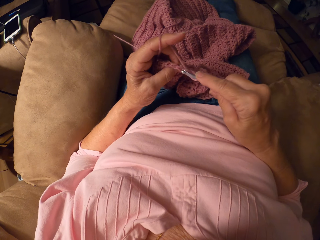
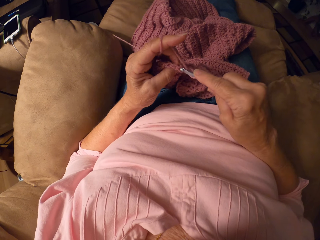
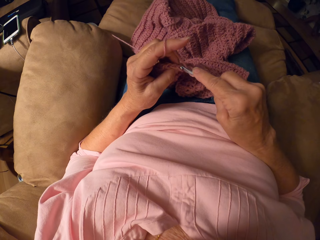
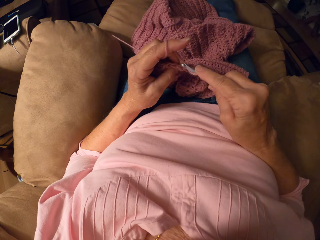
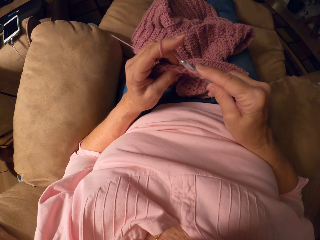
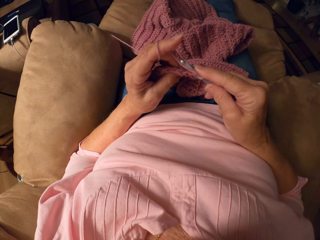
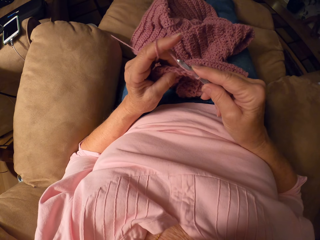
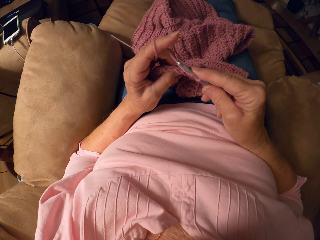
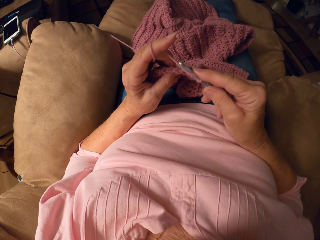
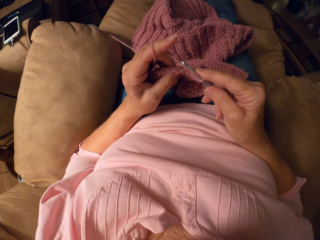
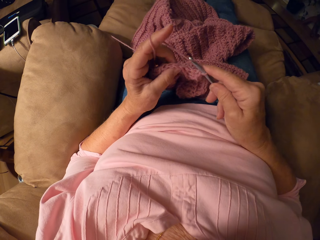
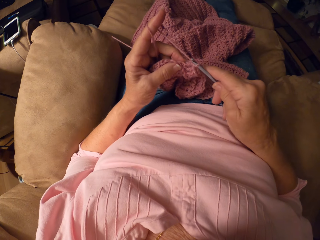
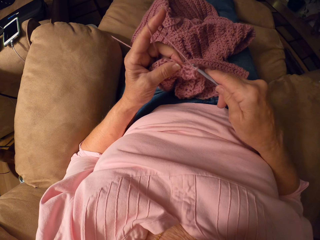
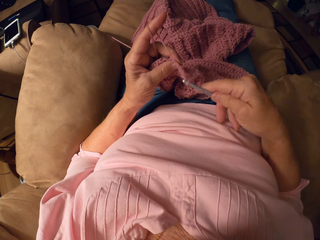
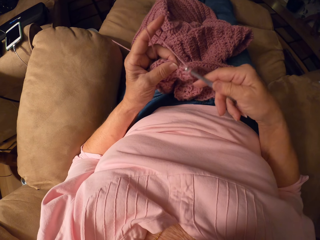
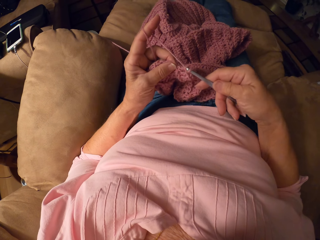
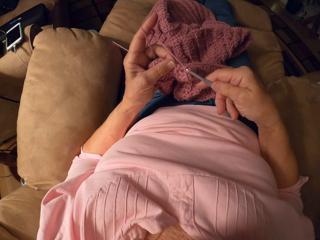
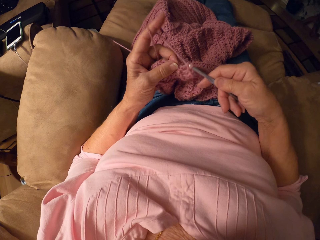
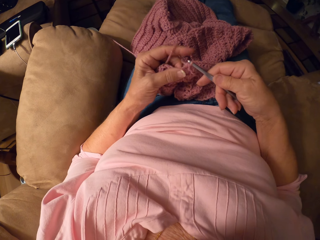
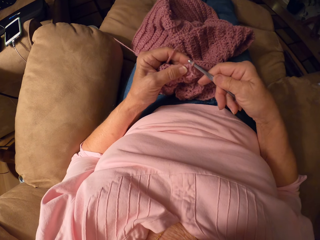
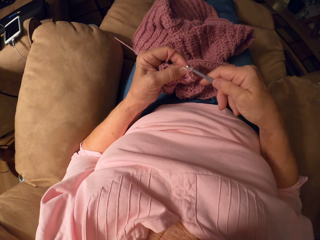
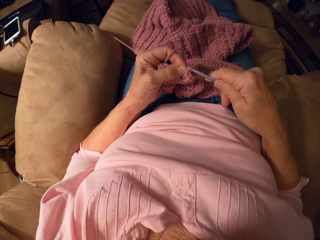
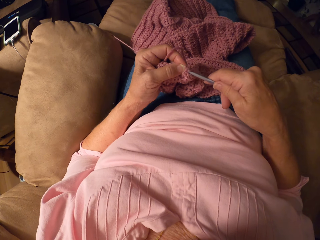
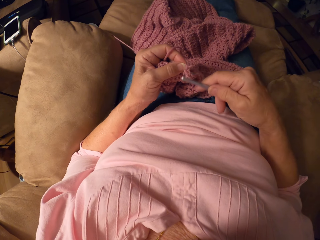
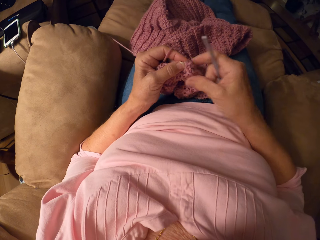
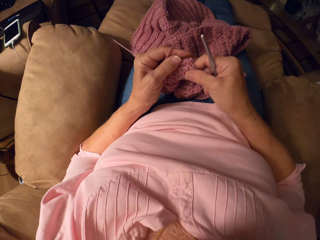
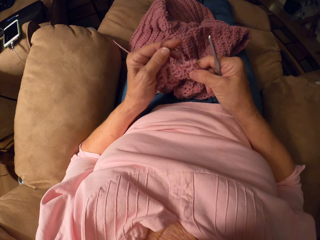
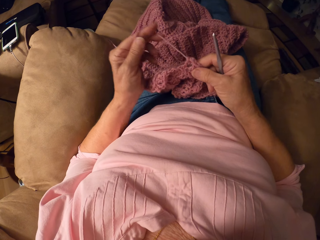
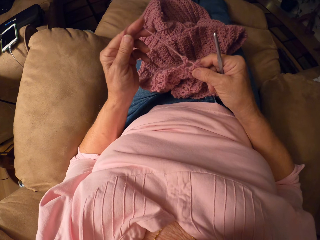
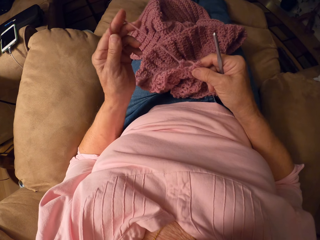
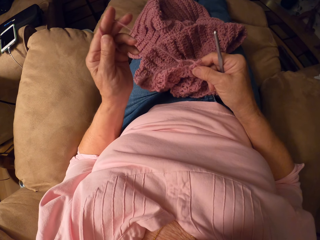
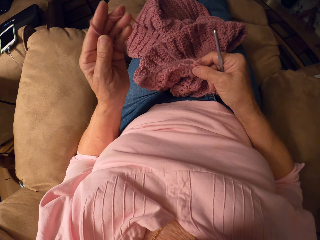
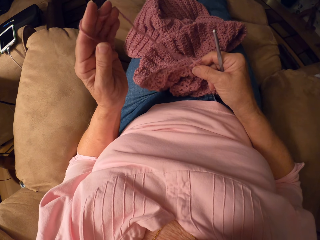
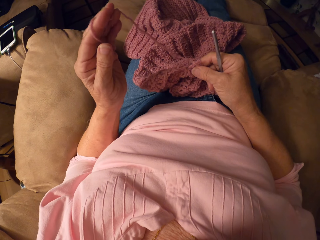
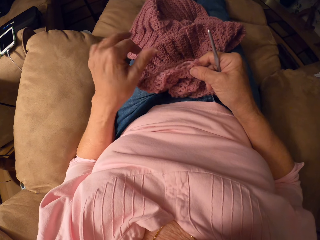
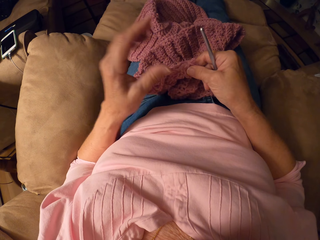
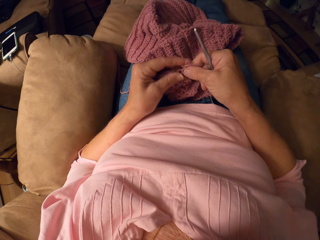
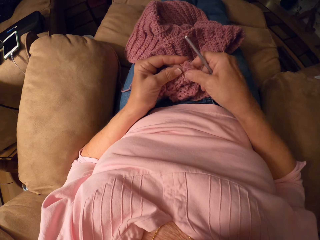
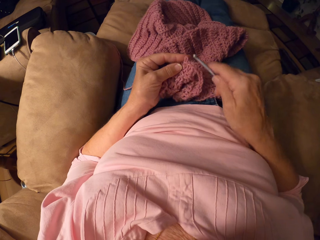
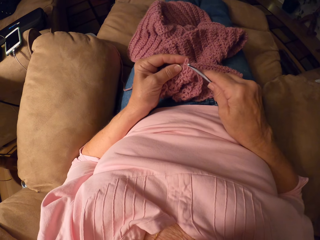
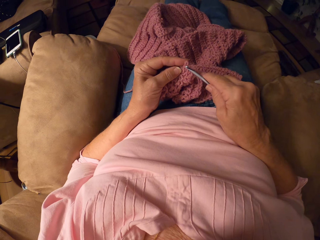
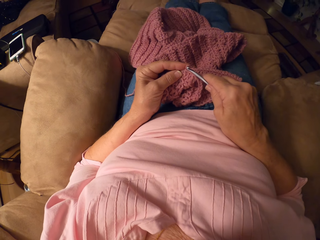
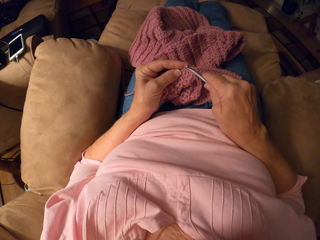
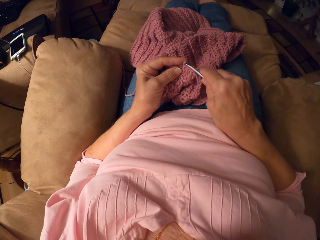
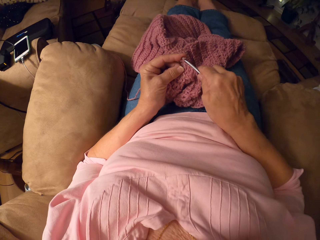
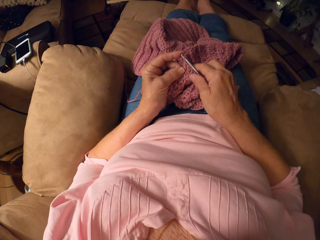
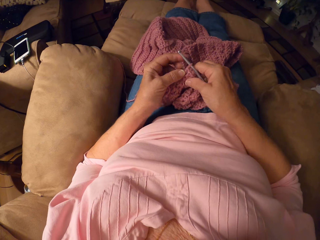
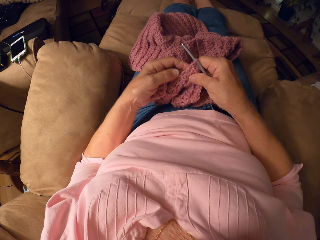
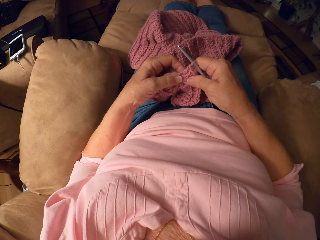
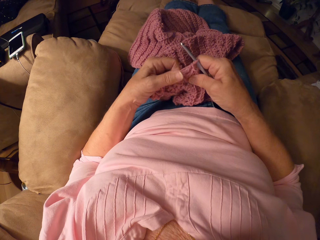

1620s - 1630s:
The camera wearer stops crocheting. They remove the thread from the crochet thread. They loose the thread from the crocheted object. They rectify the cloth. They insert the crochet hook into the crochet thread.

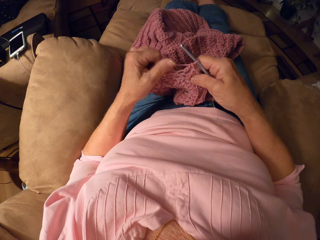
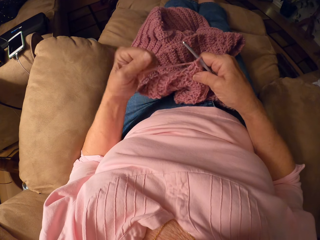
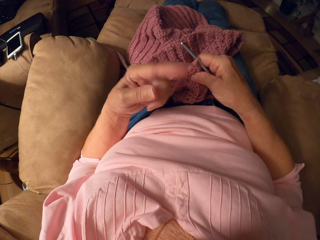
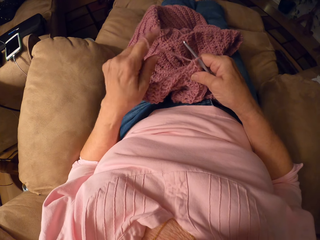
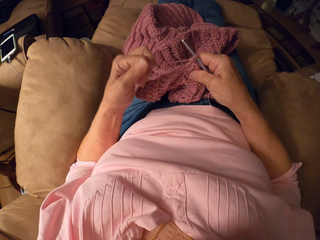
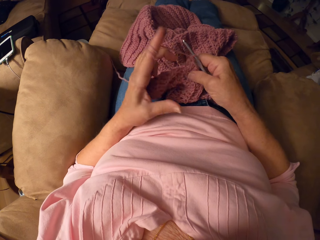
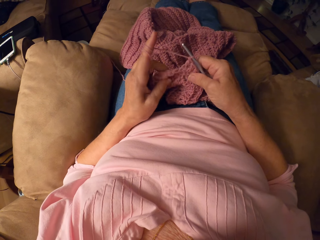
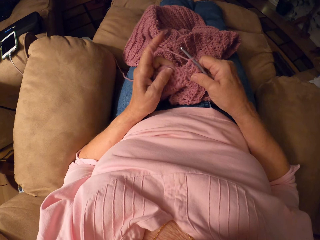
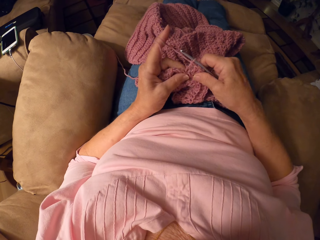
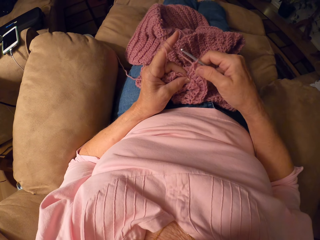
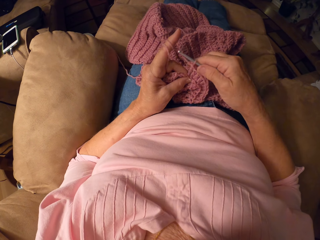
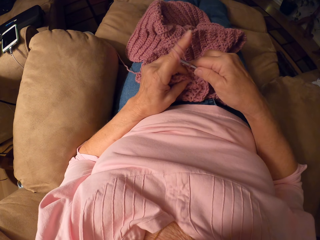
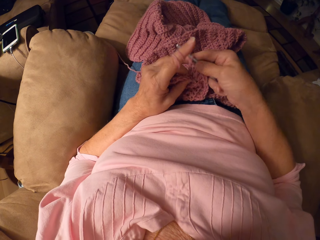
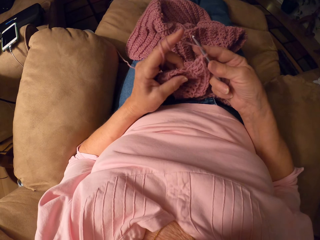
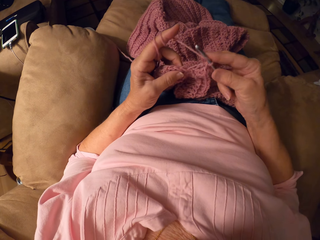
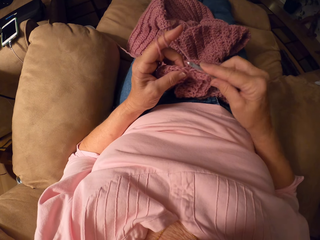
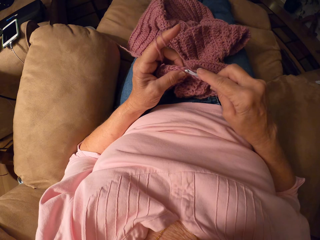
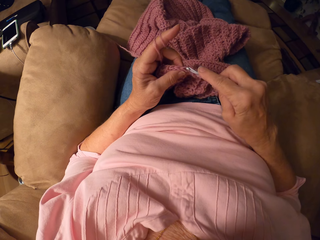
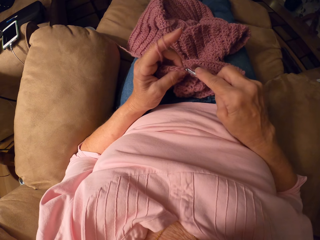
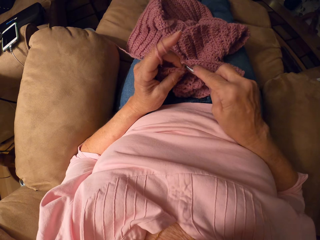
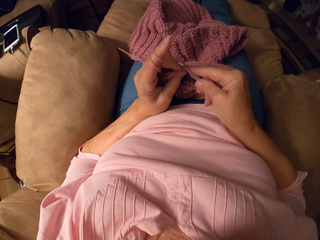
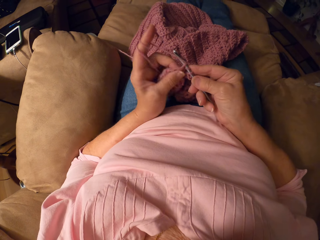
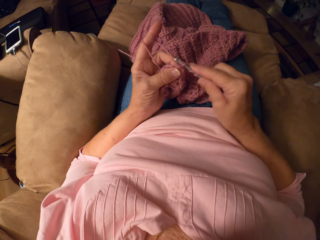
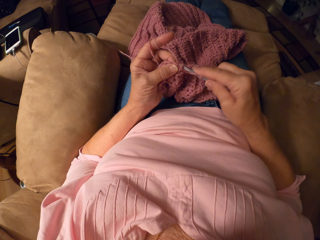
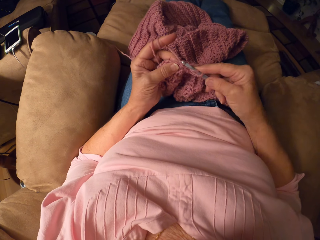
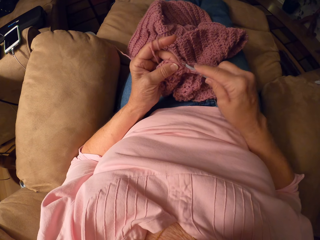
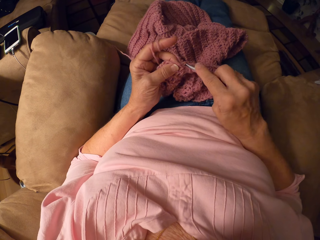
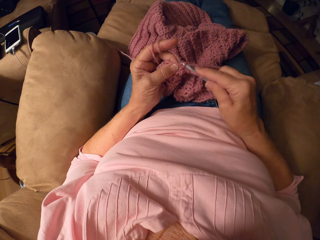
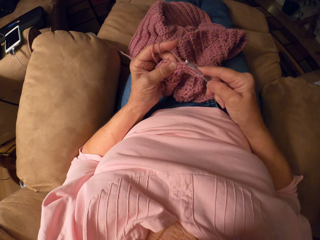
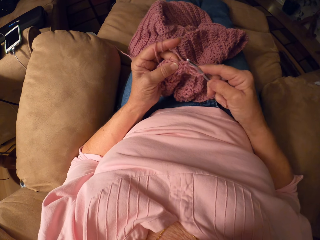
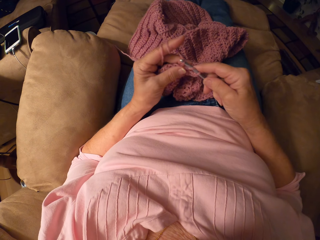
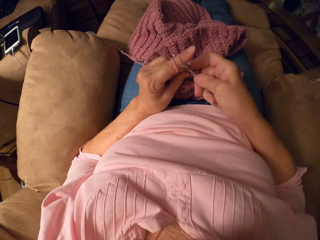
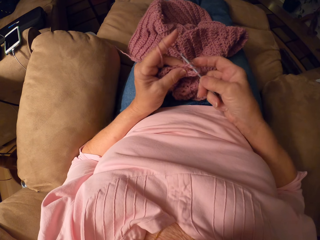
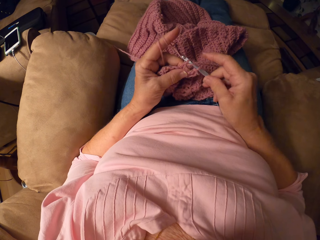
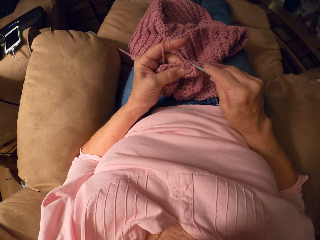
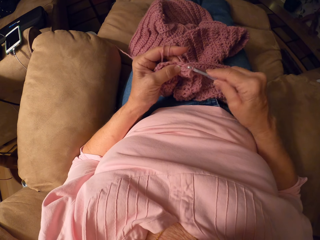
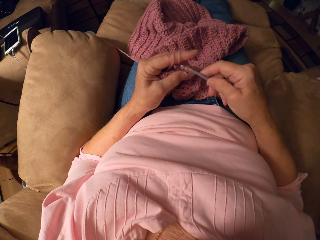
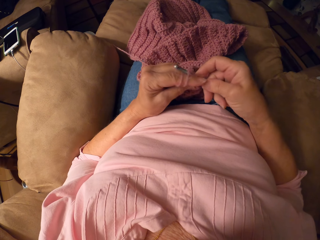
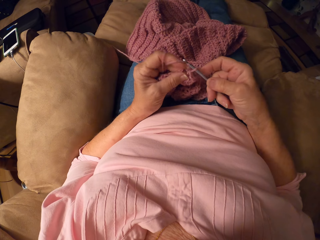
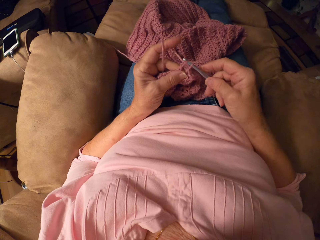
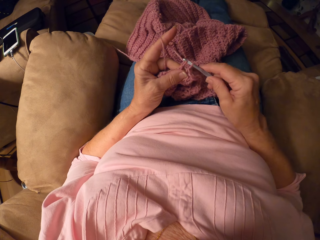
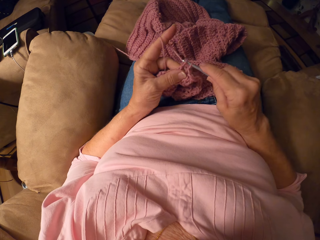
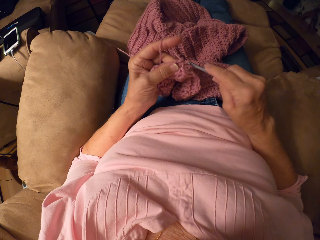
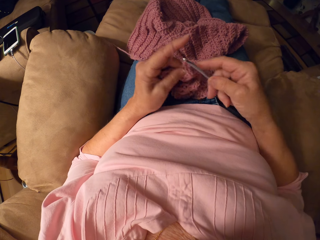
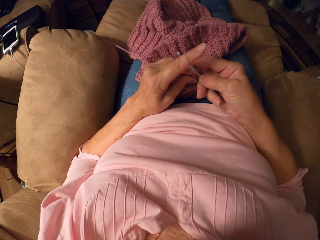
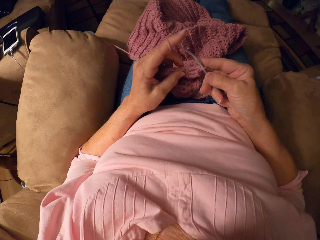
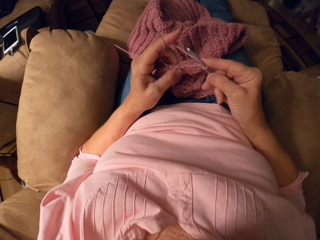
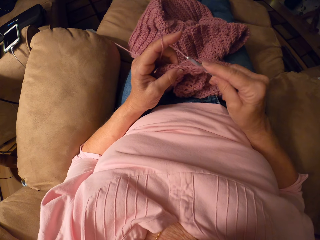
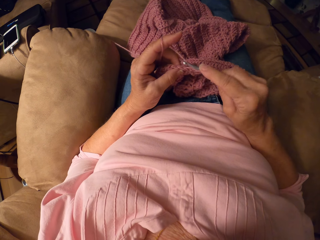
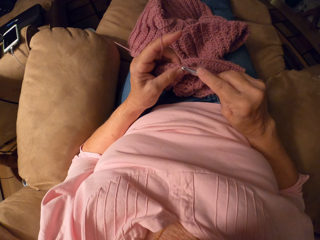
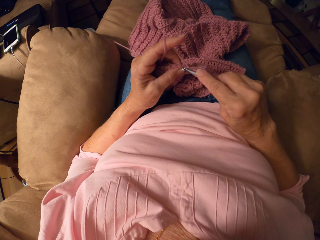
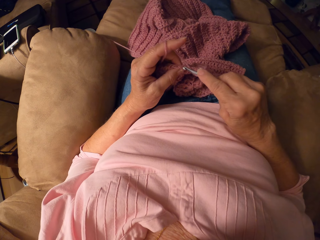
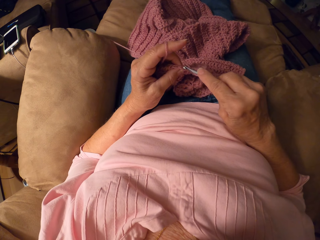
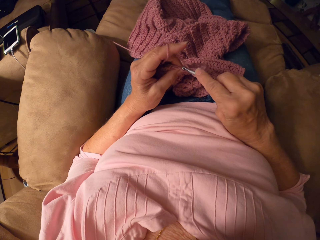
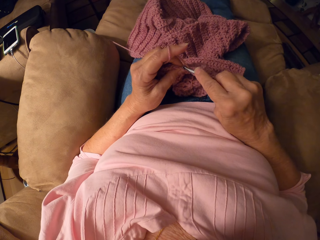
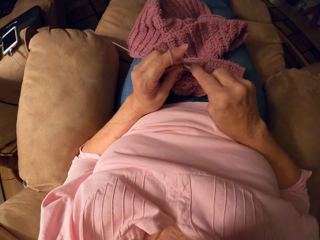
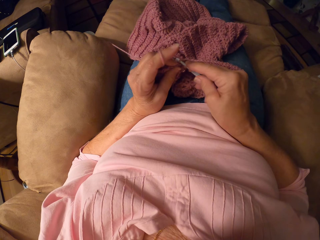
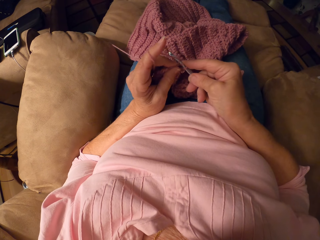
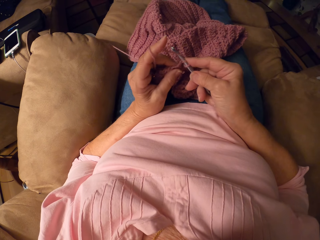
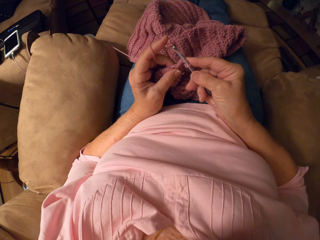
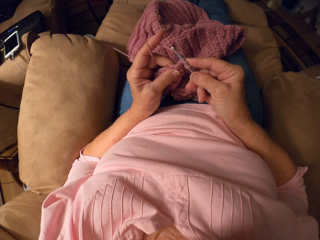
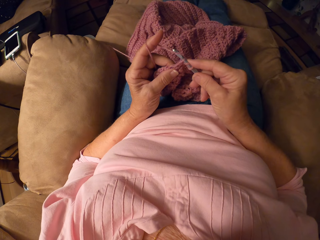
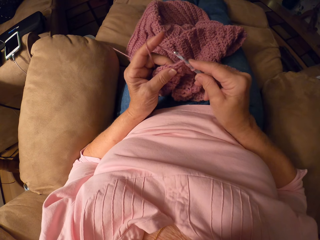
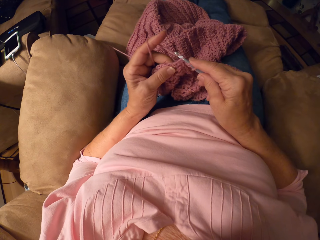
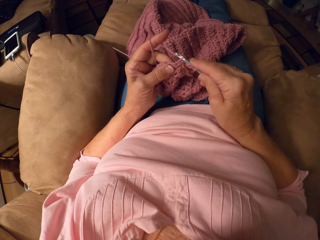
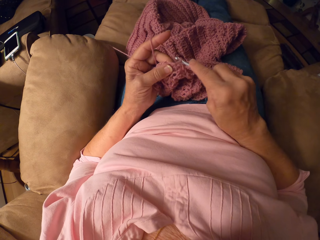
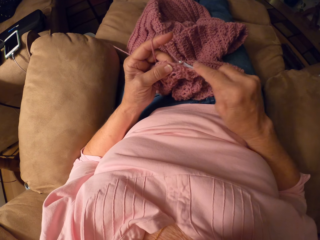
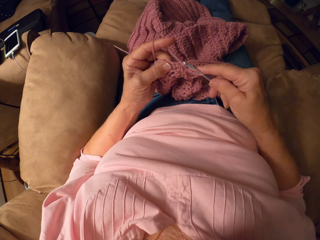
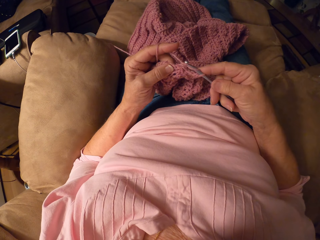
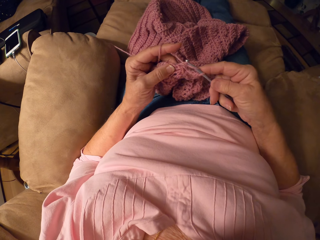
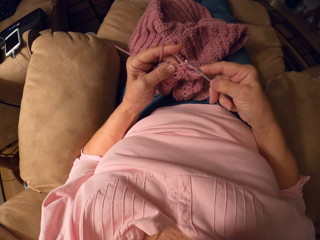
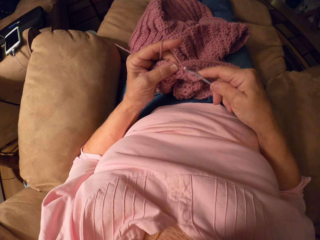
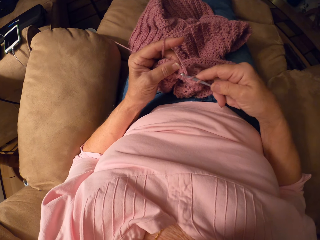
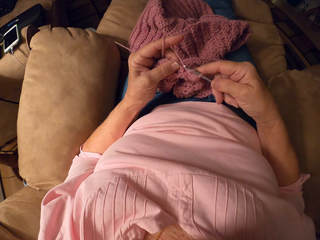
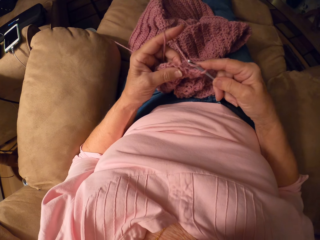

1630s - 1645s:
The camera wearer rolls the crochet thread on the index finger of her left hand. She pulls the thread with a finger. She knits the cloth with the crochet hook and the thread.
